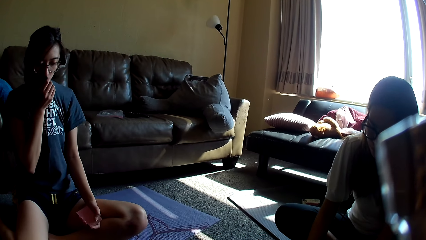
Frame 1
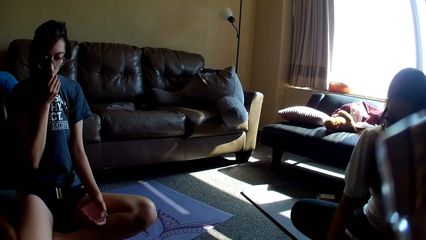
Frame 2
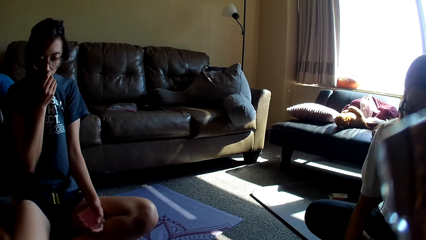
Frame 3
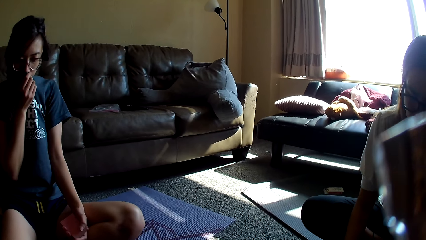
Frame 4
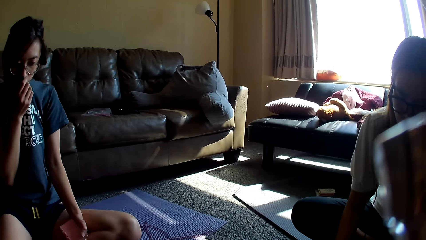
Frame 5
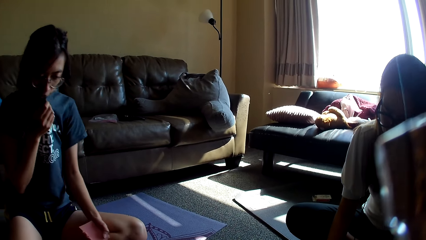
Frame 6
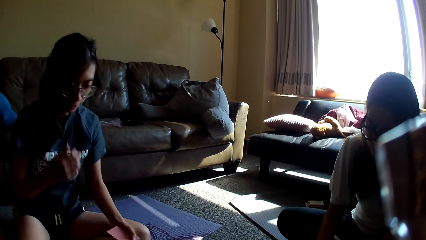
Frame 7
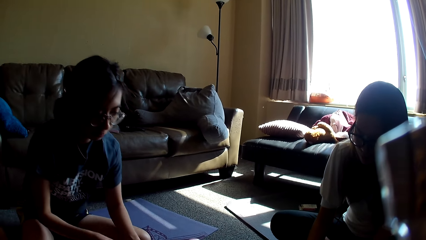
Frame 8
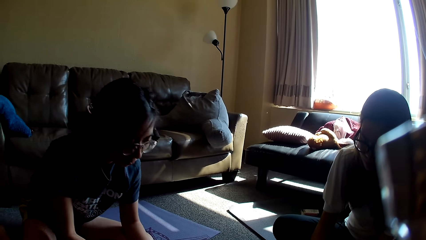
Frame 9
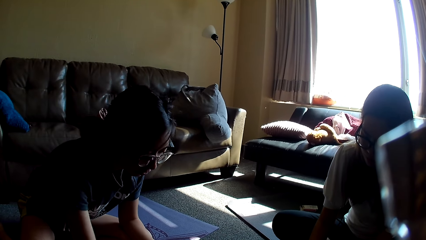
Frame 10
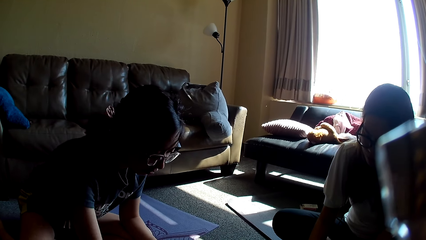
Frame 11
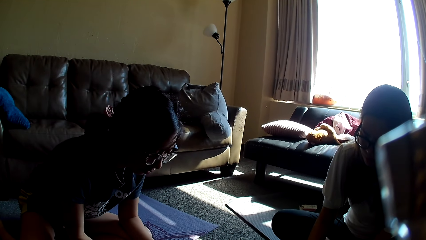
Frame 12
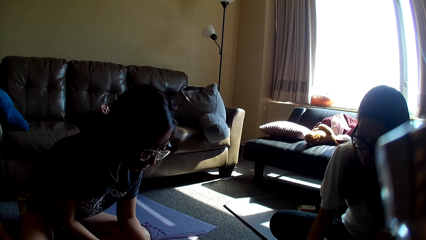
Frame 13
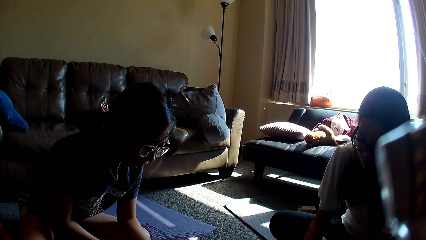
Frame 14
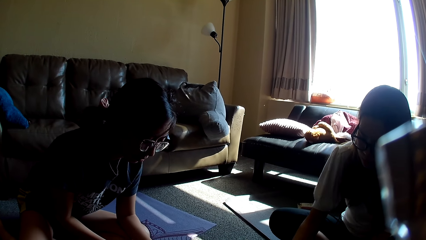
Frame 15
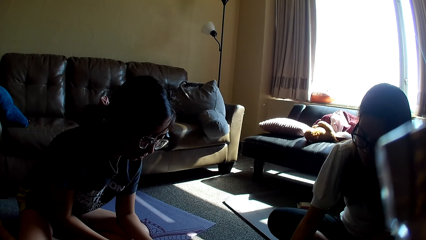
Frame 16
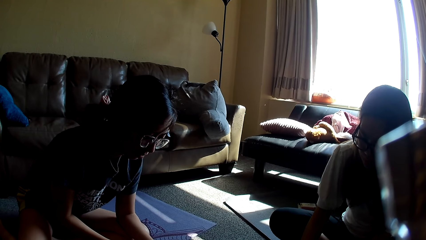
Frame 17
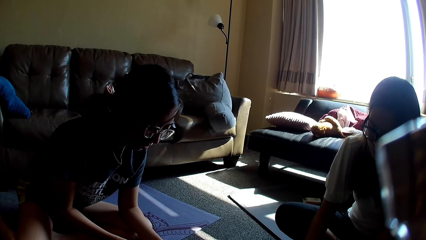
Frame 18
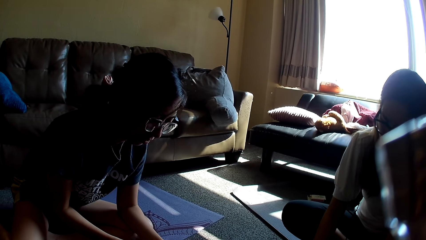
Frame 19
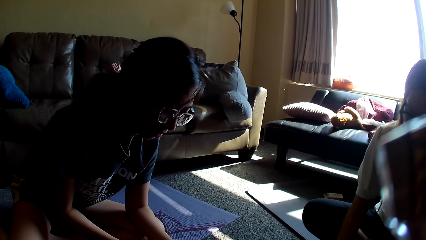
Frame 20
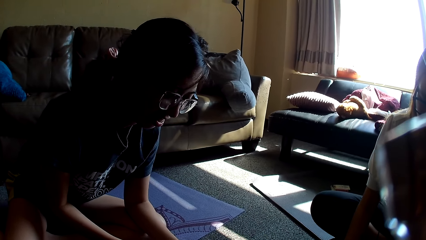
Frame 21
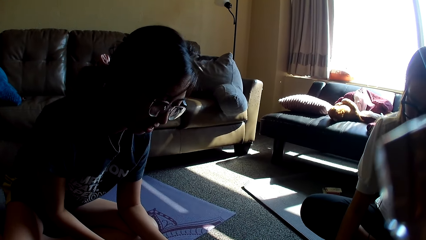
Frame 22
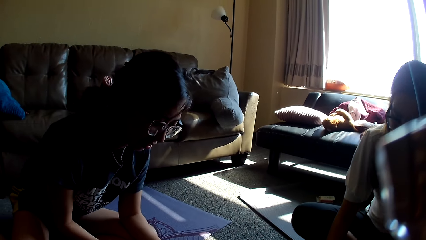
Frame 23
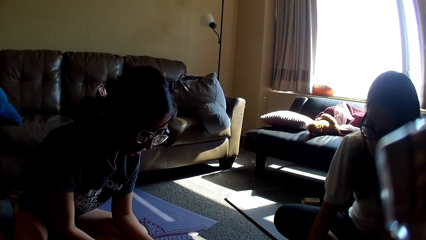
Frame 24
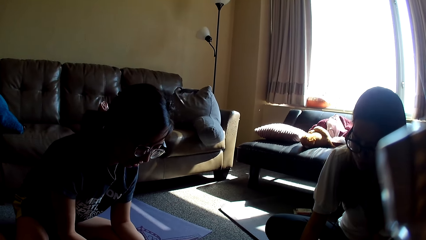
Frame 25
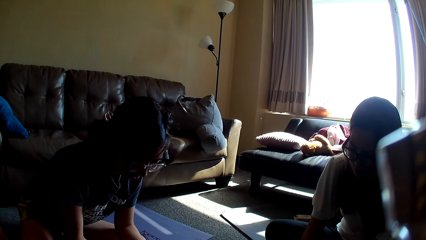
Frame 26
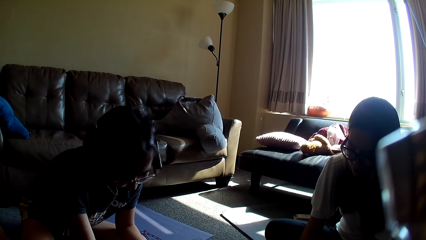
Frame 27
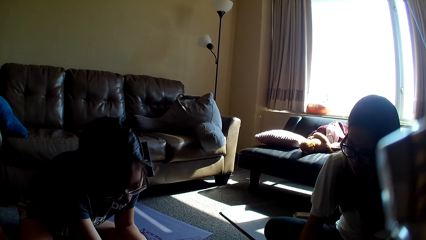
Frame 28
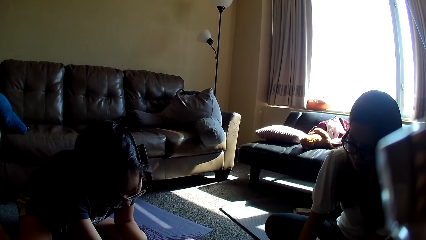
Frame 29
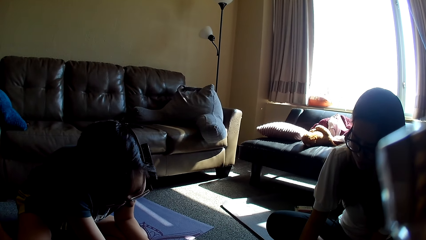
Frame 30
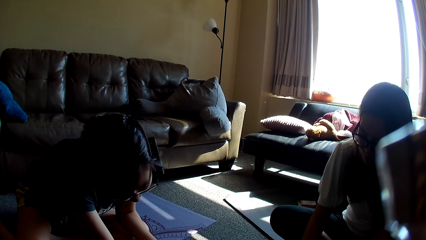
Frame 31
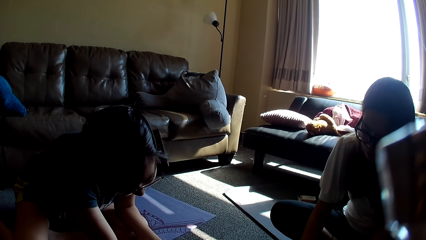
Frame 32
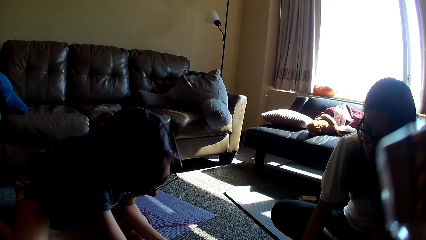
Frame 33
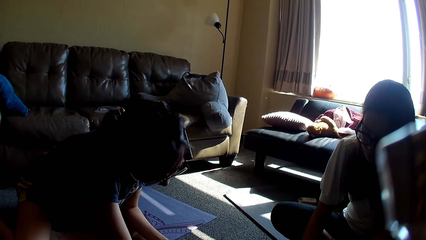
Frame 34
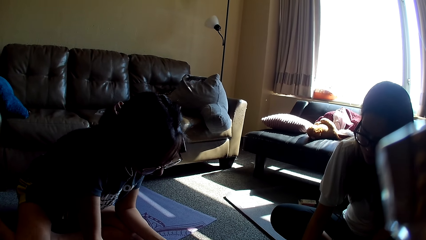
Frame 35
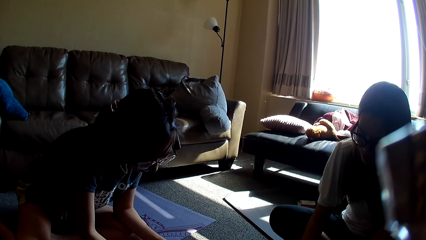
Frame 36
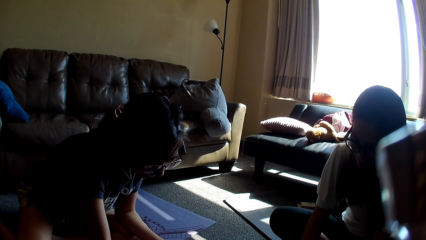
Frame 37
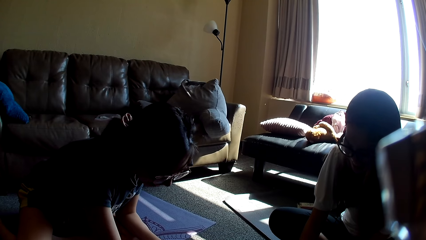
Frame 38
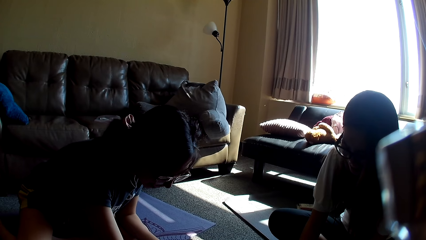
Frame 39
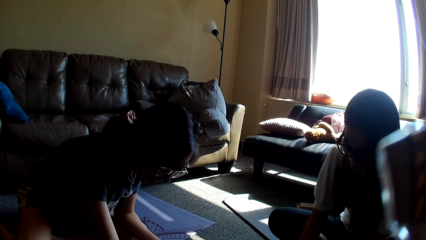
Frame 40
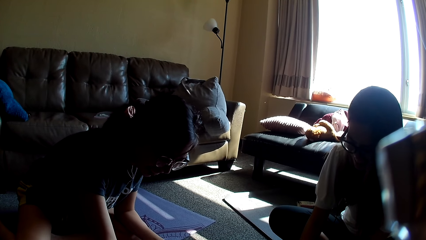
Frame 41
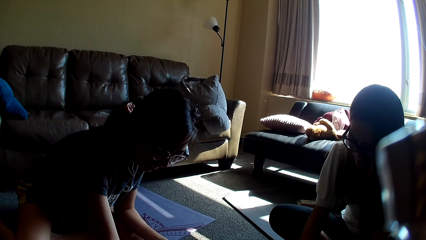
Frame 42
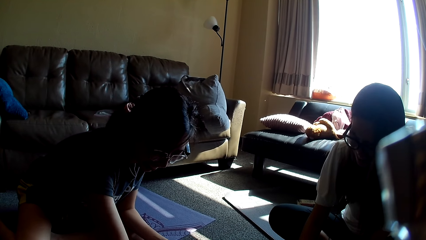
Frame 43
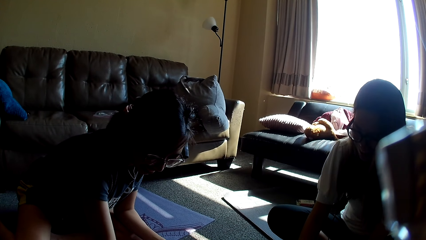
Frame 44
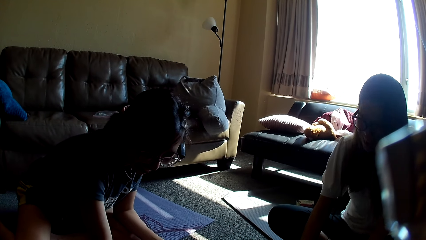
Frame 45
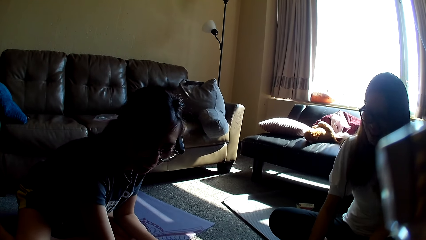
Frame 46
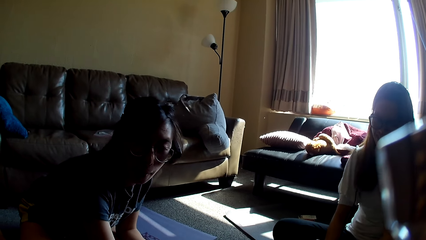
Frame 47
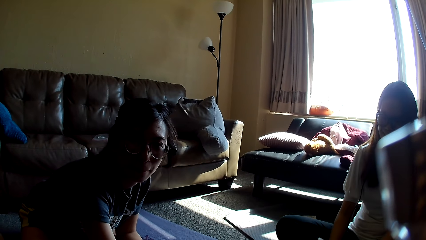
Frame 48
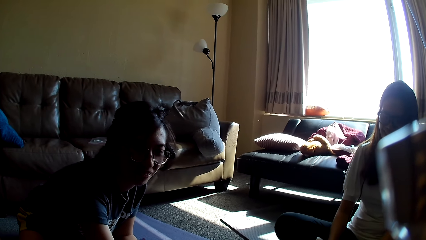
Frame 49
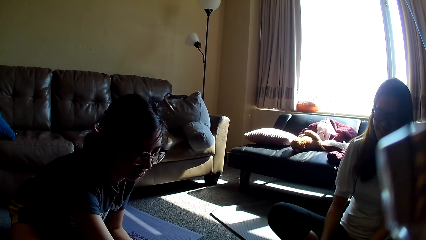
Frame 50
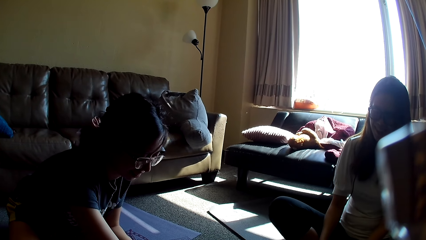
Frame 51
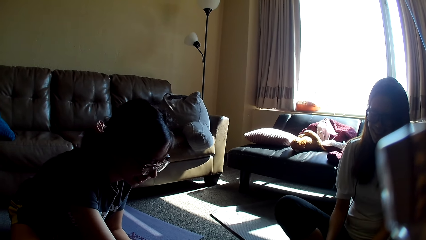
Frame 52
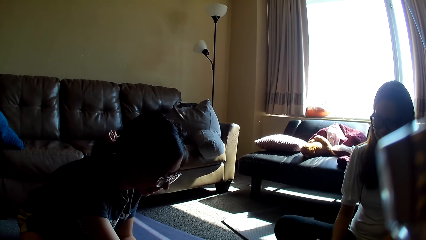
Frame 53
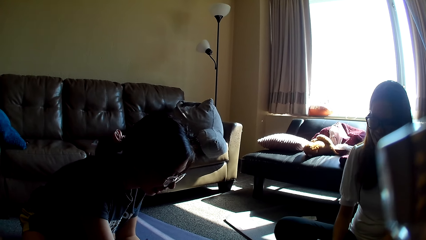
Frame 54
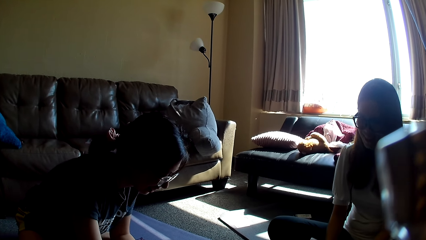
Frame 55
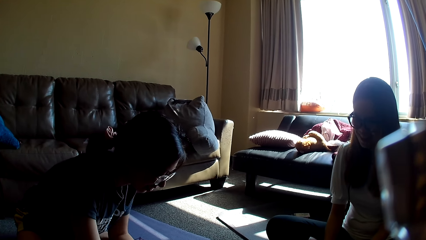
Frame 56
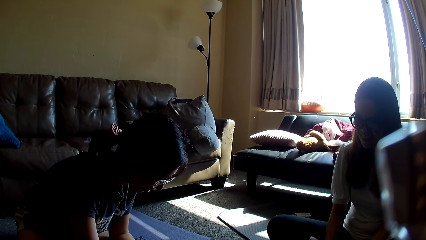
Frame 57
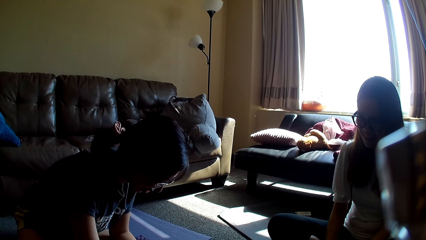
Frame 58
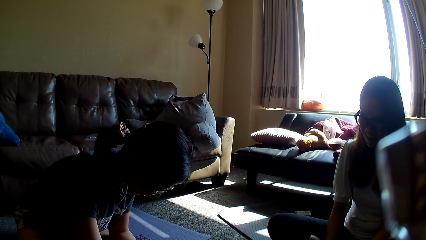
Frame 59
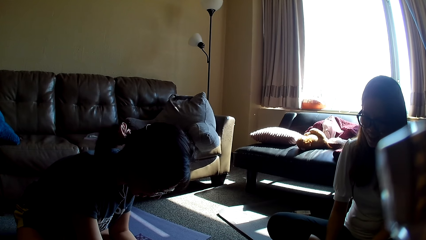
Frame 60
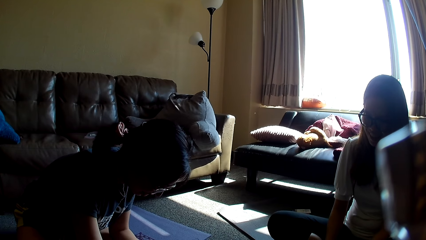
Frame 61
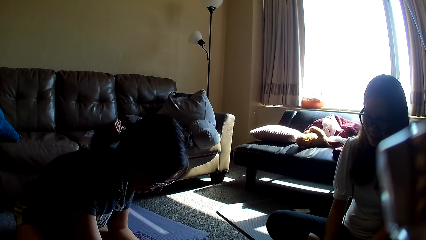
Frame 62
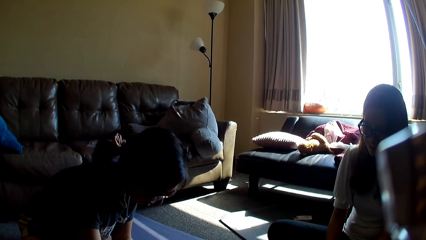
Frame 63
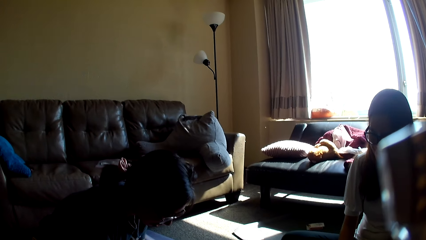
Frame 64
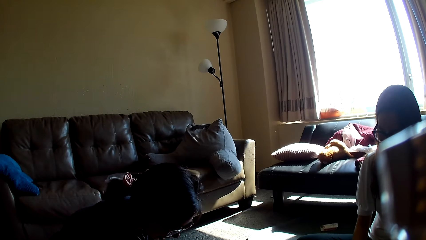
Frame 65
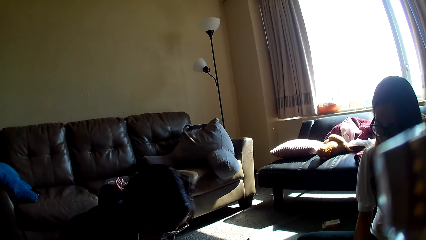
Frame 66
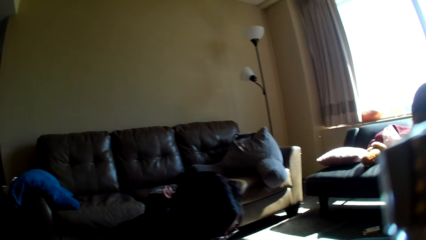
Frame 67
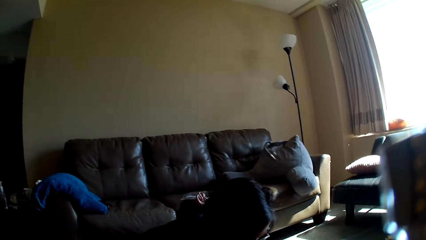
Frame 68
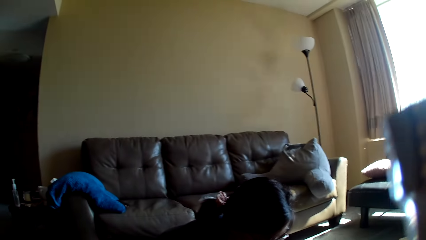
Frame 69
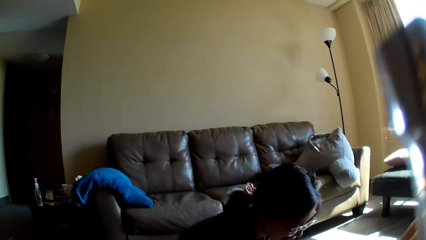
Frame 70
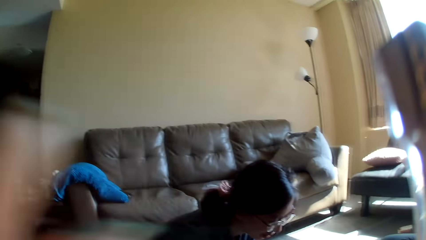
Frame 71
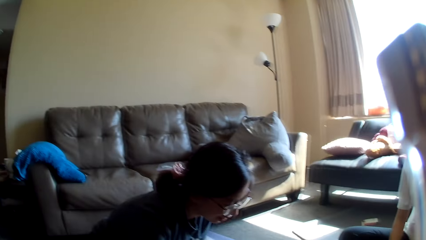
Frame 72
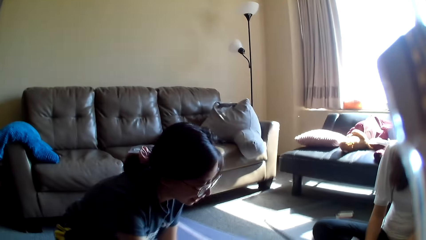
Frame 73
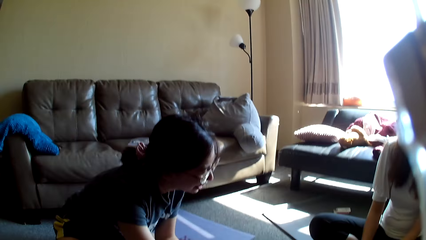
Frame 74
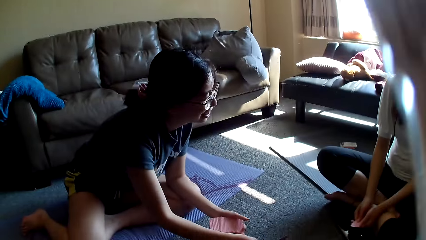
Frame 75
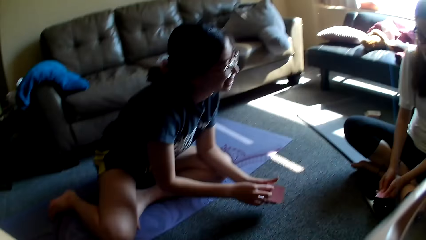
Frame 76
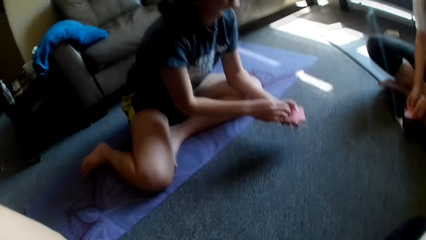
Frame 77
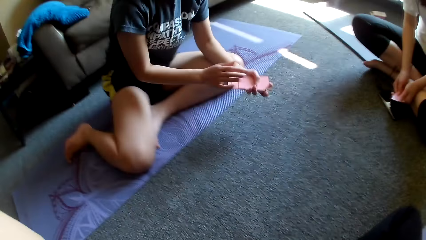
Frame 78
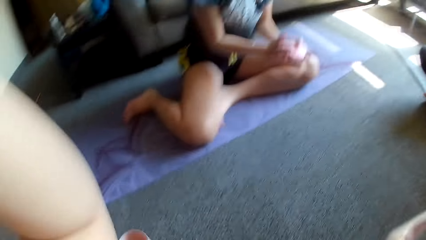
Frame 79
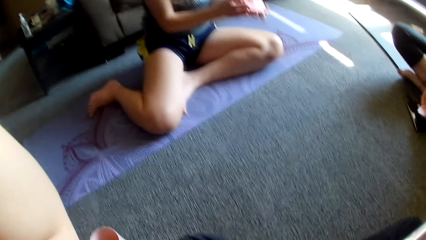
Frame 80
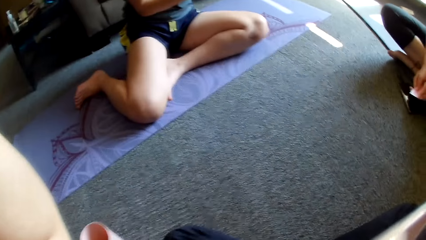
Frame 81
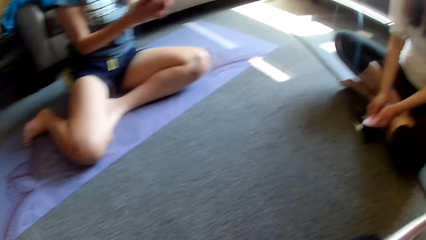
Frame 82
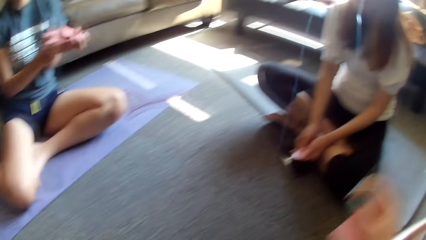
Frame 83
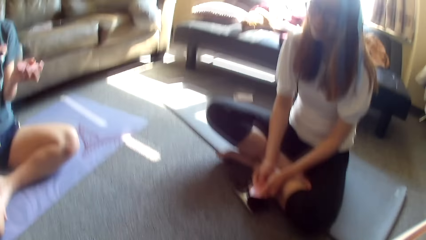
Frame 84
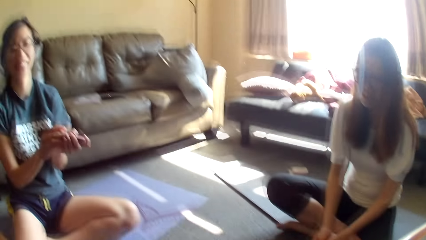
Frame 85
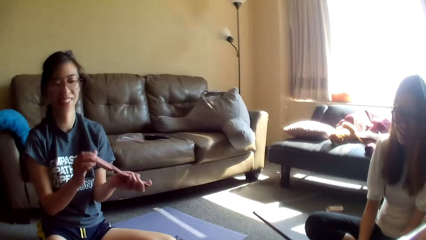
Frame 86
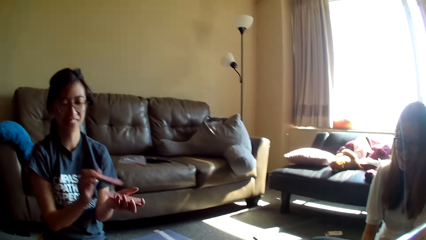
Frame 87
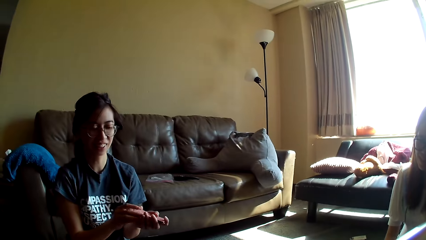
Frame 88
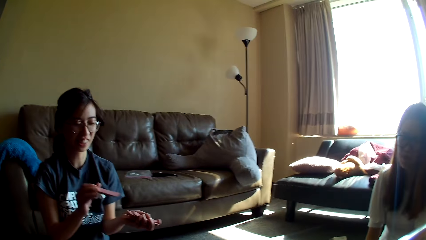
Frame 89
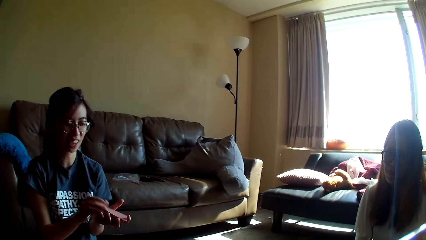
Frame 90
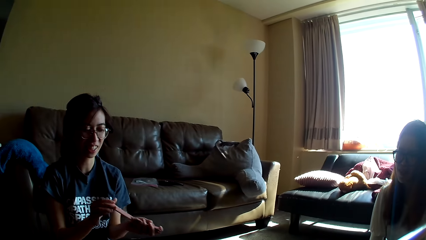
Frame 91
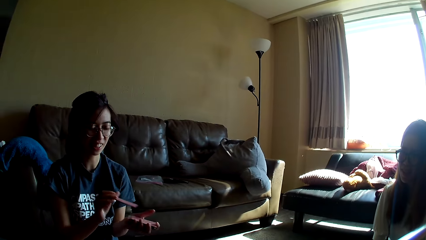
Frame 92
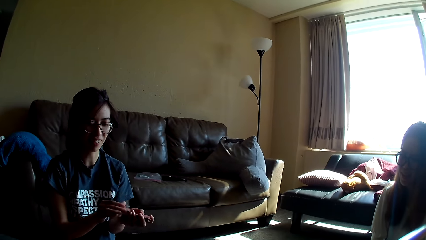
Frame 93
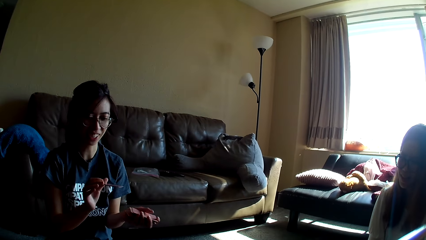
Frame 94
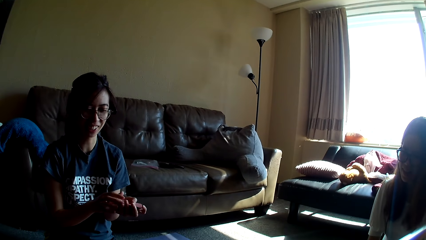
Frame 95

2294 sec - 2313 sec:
A lady moves a hand. Another lady covers the mouth with a t-shirt, leans forward and places a card on the table. The first lady moves a hand. The camera wearer looks around. The other lady moves a hand repeatedly. The first lady moves back. The camera wearer moves a hand. The other lady aligns cards. The camera wearer adjusts the camera. They adjust the cards. The other lady mixes the cards.
